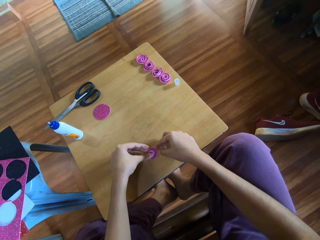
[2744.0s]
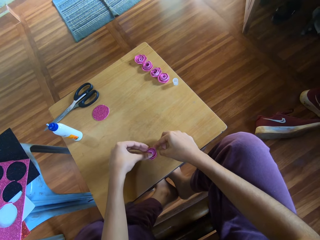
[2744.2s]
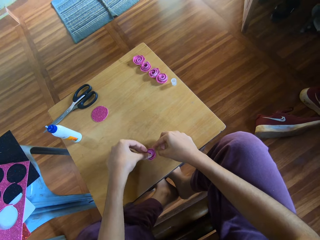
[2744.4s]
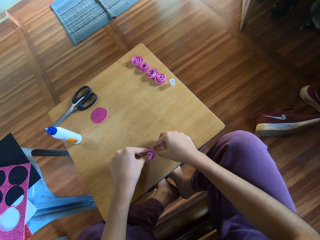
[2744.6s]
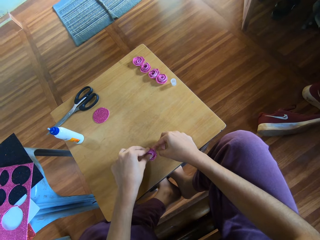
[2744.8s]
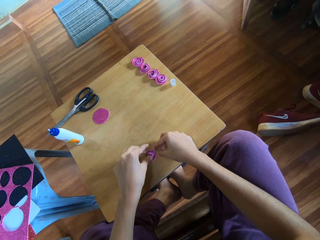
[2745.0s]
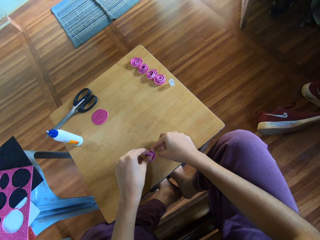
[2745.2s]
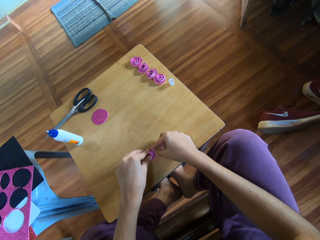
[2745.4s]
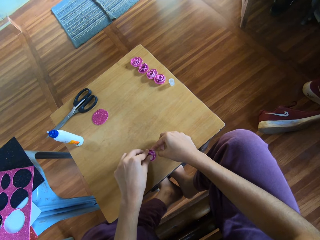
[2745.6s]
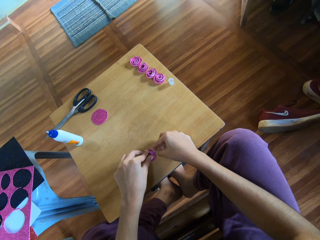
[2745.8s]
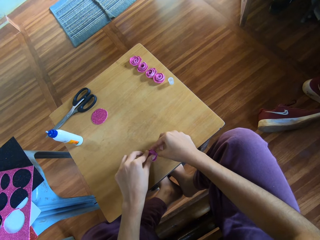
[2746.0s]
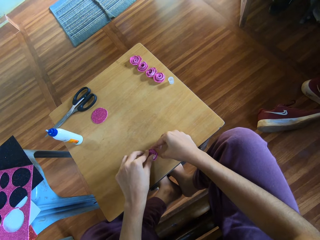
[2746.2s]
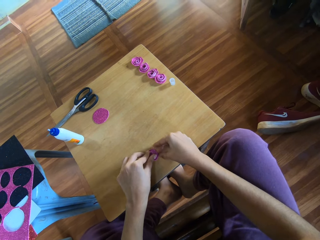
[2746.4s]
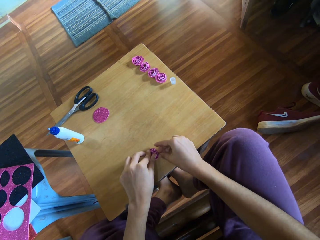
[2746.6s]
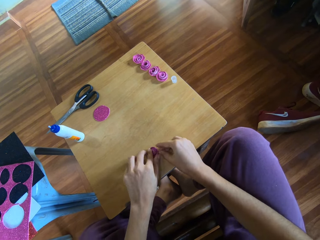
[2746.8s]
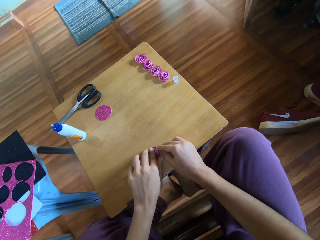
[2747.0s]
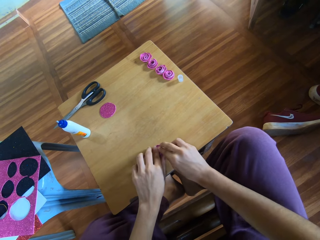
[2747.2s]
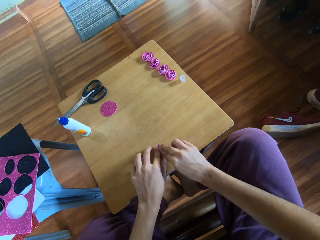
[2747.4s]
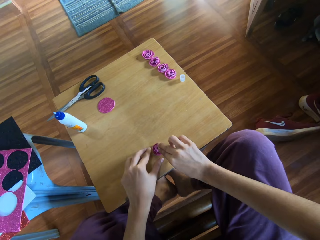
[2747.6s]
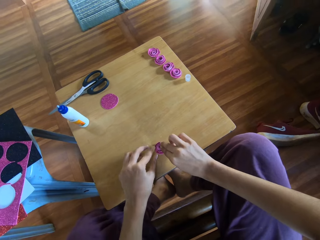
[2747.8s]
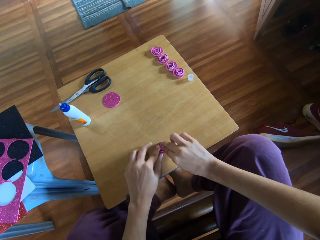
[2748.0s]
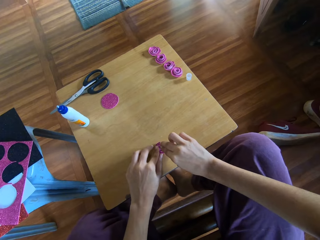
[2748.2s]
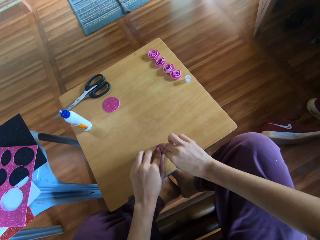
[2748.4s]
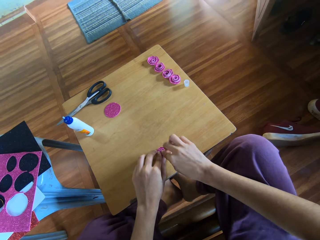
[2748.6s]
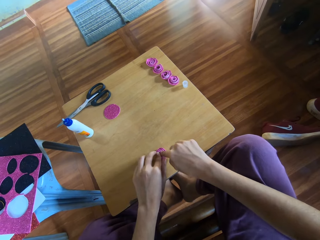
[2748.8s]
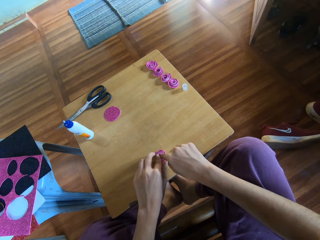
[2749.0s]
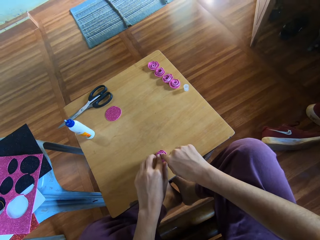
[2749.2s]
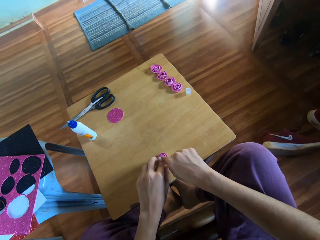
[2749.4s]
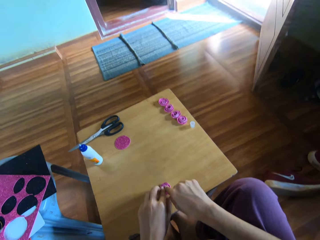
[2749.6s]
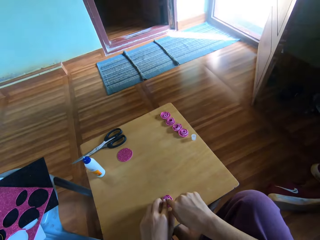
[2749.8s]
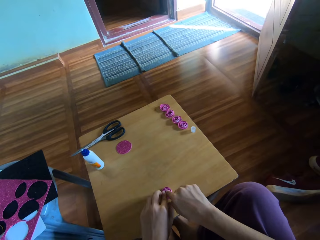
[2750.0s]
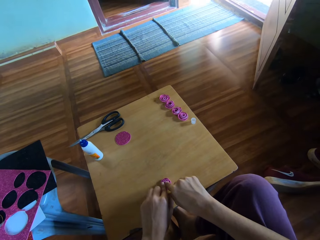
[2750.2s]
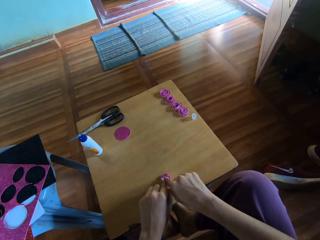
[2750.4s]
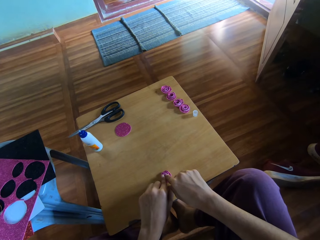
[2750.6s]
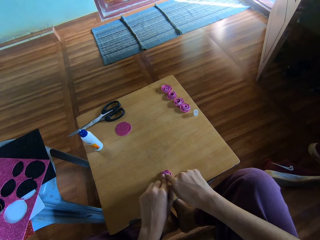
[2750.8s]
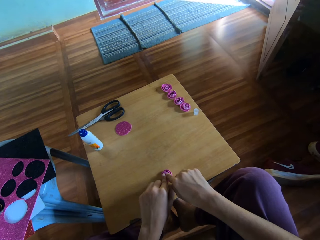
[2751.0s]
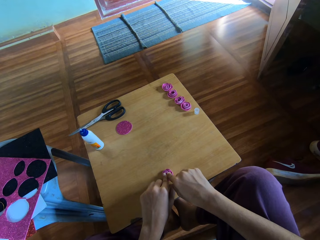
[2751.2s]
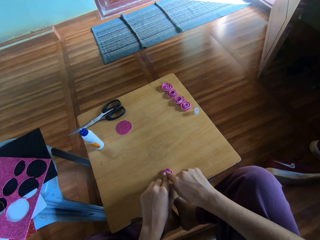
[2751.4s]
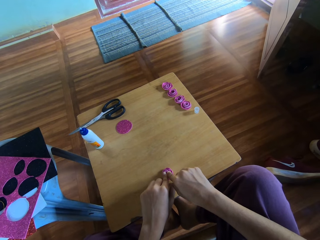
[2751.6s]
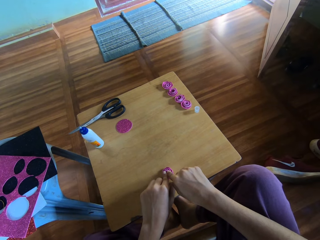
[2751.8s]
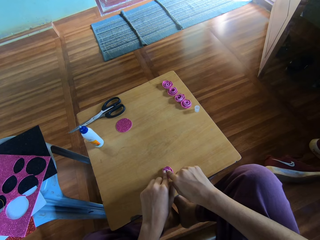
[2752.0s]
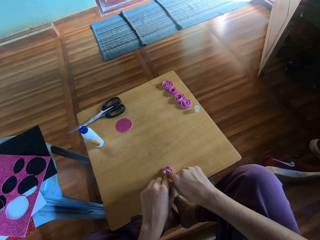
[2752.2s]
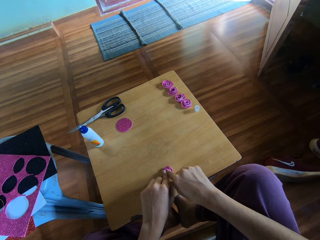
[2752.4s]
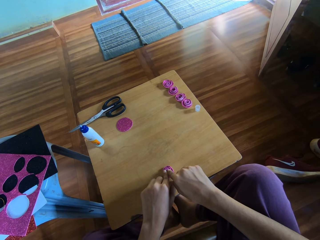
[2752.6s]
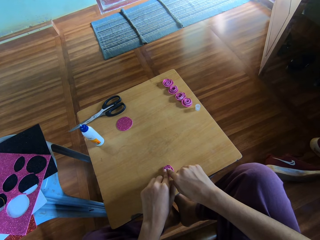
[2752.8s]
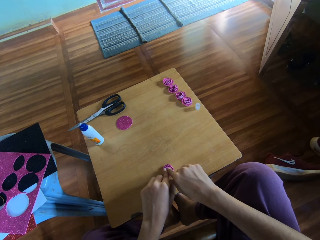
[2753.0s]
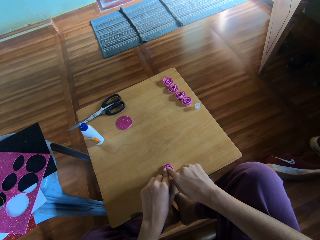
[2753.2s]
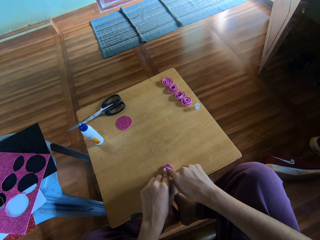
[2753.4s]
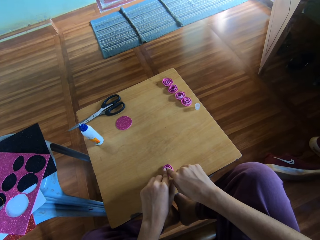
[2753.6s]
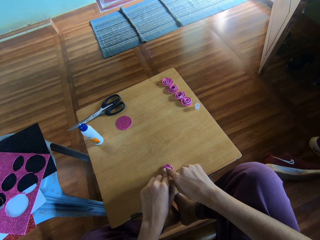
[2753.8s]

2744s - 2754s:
The camera wearer folds the ribbon to match the glue. They press the rolled paper on the table with both hands. They hold the ribbon to match the glue.

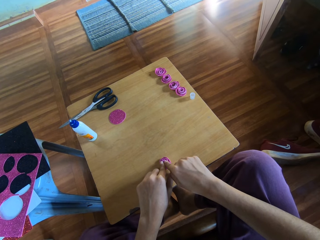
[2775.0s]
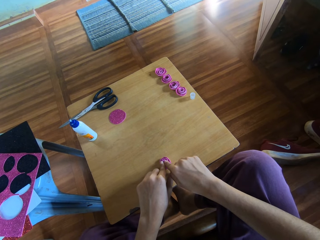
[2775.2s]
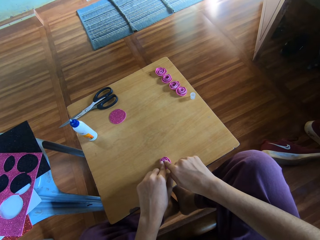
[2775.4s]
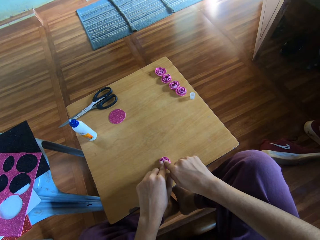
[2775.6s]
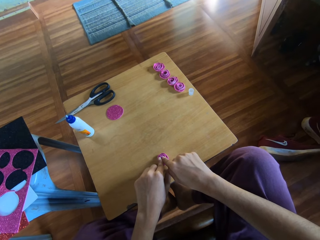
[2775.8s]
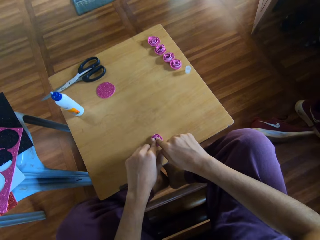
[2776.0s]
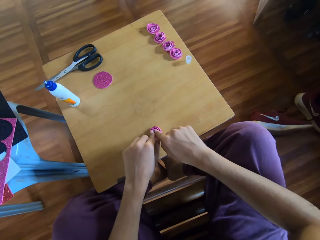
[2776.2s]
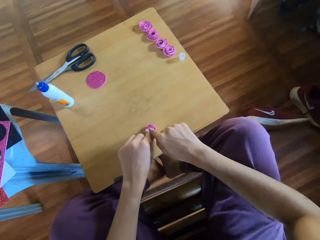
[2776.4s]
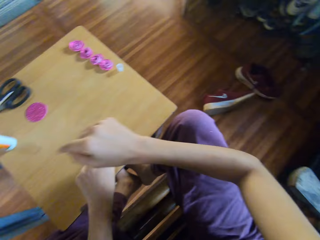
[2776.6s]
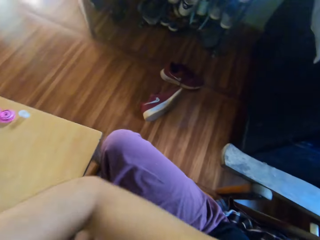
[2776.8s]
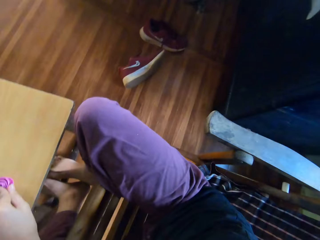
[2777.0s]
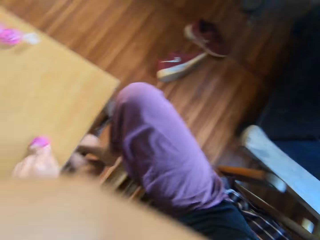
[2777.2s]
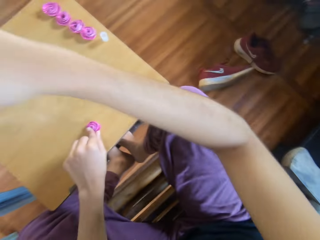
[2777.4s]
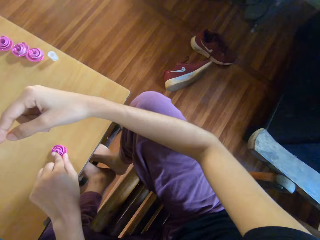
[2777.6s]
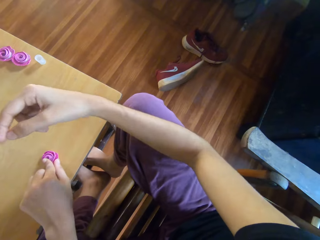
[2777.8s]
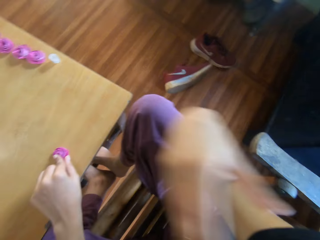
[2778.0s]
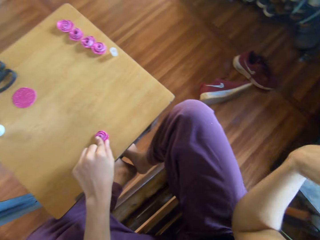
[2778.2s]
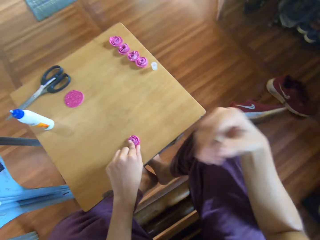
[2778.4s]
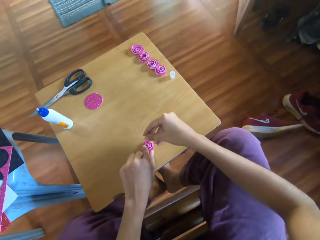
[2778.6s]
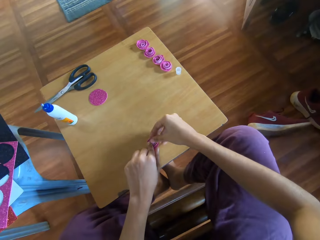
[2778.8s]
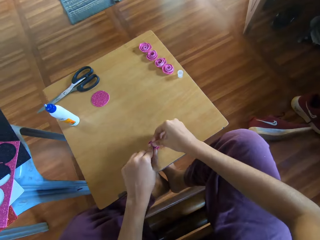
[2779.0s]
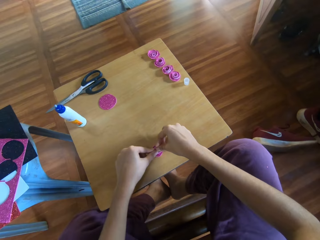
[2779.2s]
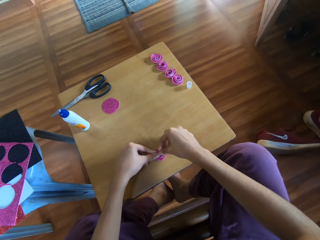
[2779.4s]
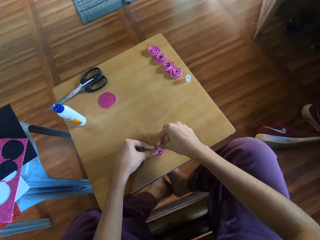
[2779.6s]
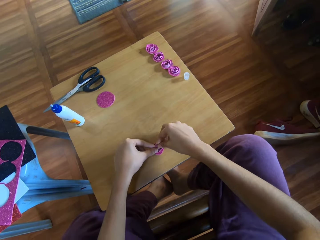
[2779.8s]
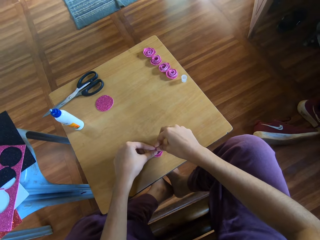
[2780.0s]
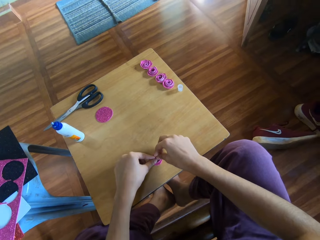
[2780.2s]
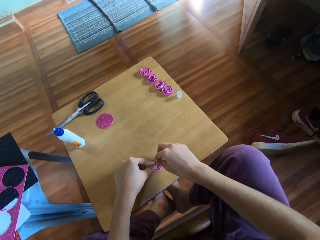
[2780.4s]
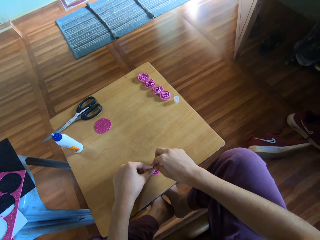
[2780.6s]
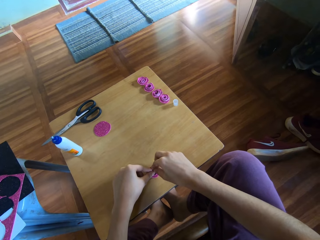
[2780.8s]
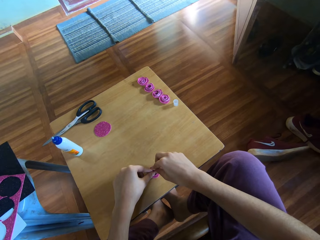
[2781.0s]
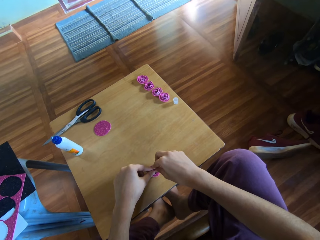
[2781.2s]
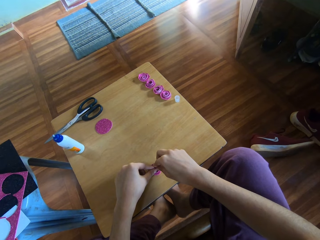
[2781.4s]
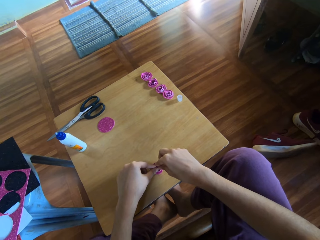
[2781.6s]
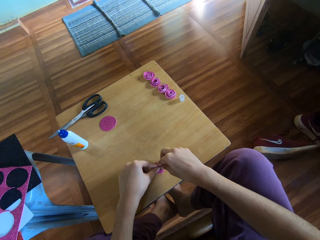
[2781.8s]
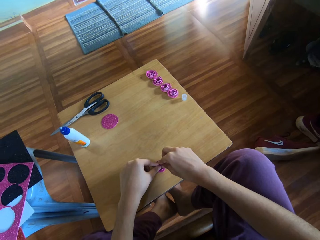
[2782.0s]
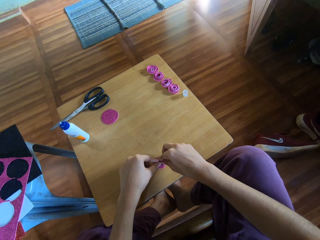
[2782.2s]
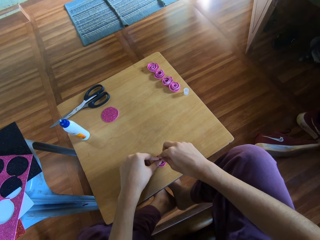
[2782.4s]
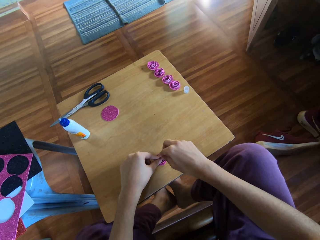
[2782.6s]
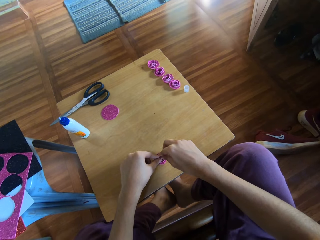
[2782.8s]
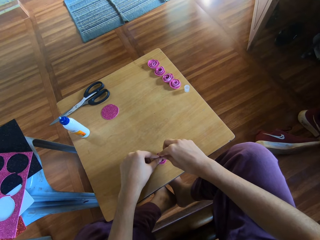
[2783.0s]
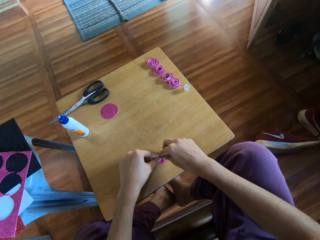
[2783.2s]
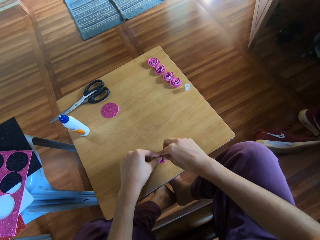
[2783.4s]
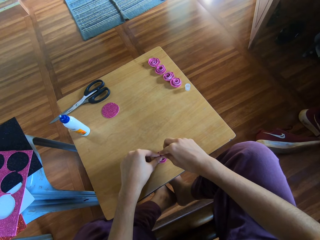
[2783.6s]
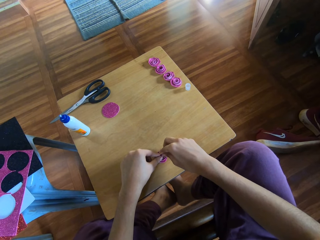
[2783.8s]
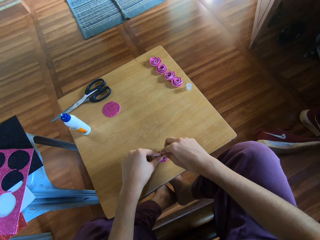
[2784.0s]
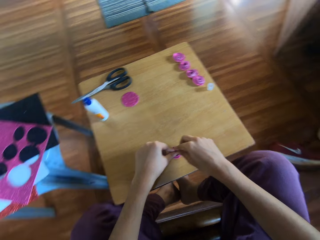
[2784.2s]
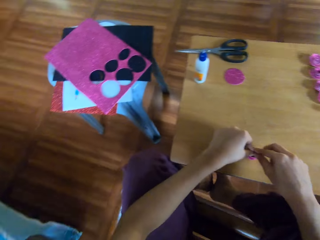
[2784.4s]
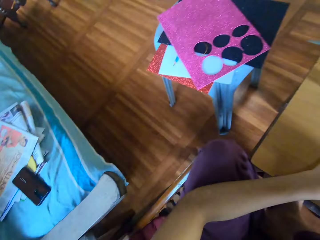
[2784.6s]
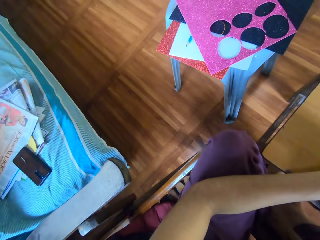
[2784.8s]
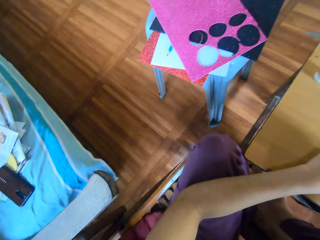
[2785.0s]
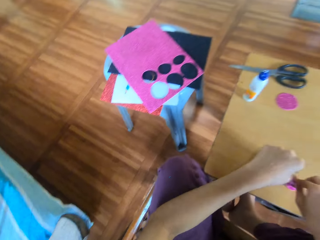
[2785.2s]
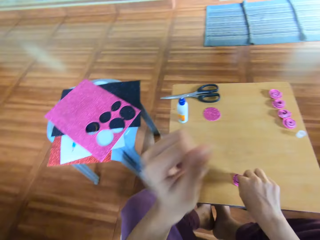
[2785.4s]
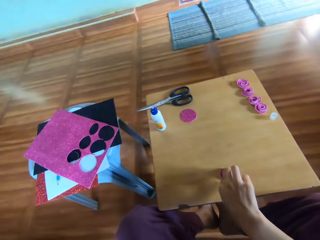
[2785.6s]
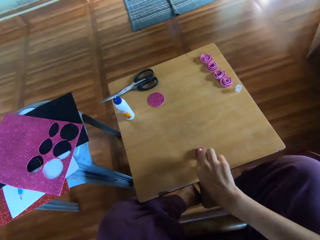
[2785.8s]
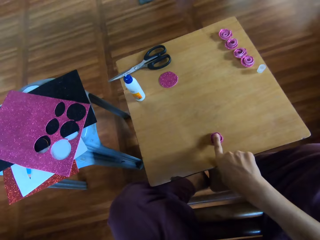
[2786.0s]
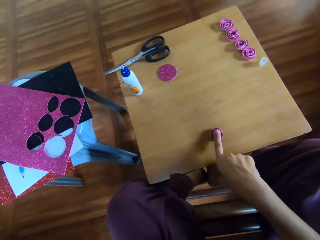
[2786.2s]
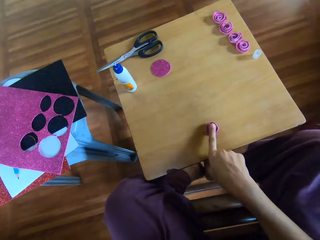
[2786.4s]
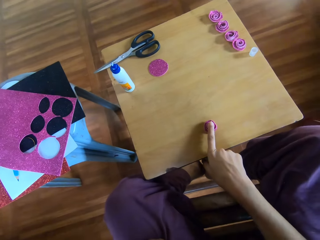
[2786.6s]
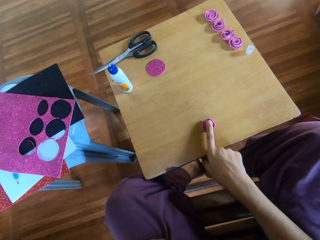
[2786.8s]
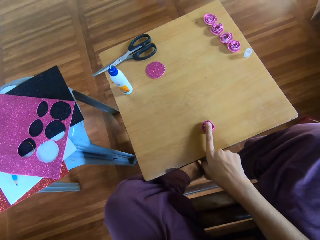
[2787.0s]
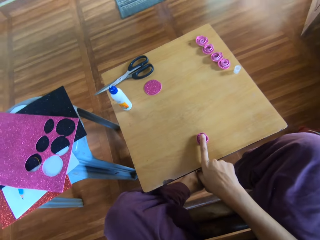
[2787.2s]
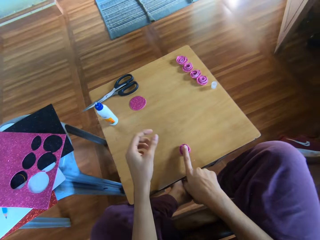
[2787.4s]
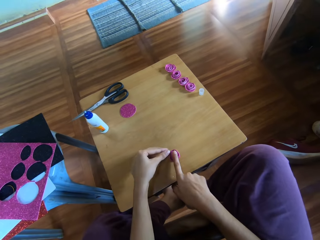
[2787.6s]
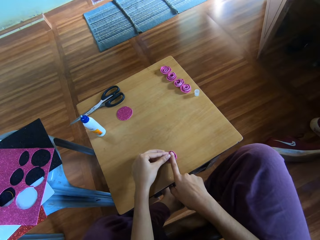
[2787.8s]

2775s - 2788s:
The camera wearer removes her right hand from the rolled paper. She moves the camera around. She continues pressing the rolled paper with both hands. She holds the ribbon to match the glue. She moves the camera around. She touches her face with her left hand. She holds the ribbon to match the glue with her right hand.
